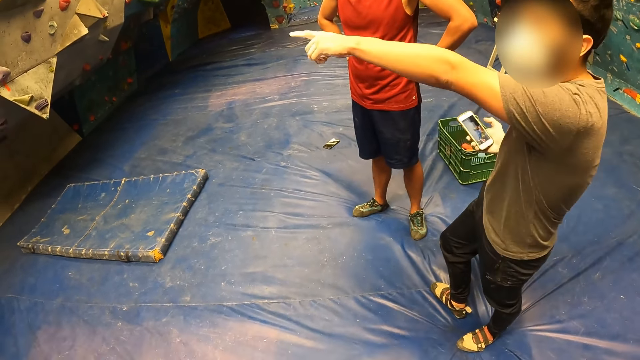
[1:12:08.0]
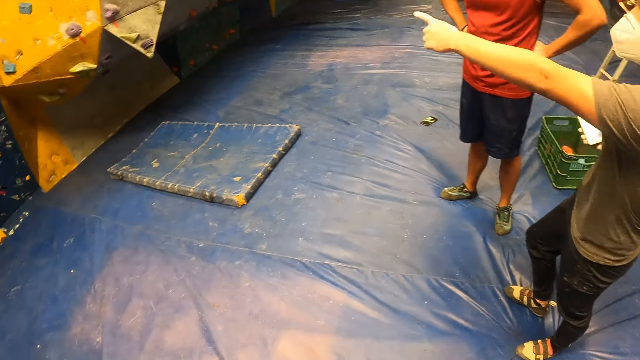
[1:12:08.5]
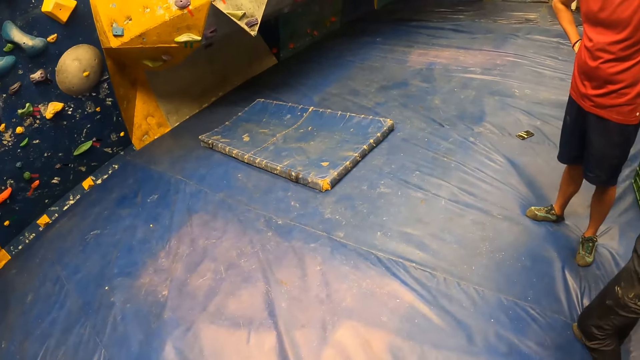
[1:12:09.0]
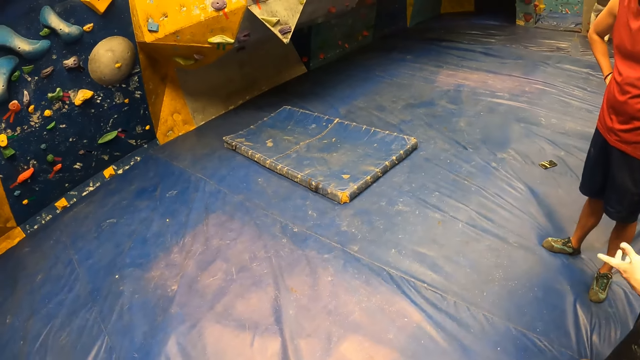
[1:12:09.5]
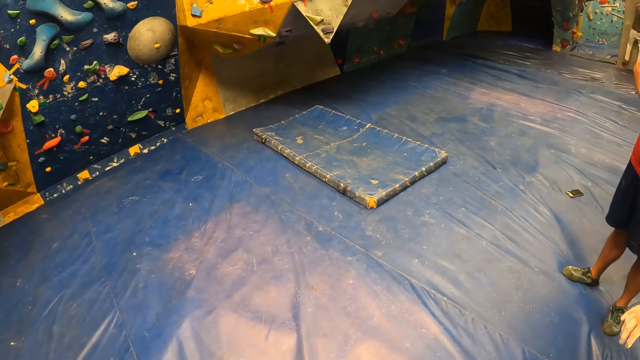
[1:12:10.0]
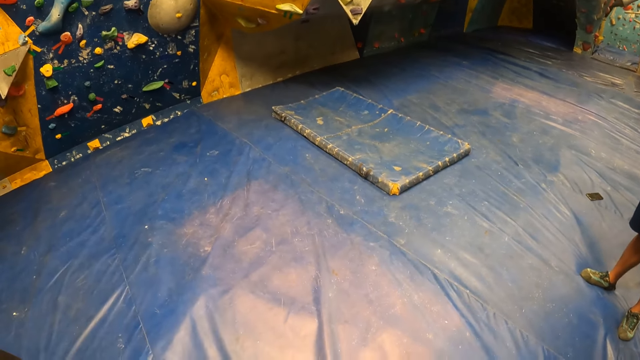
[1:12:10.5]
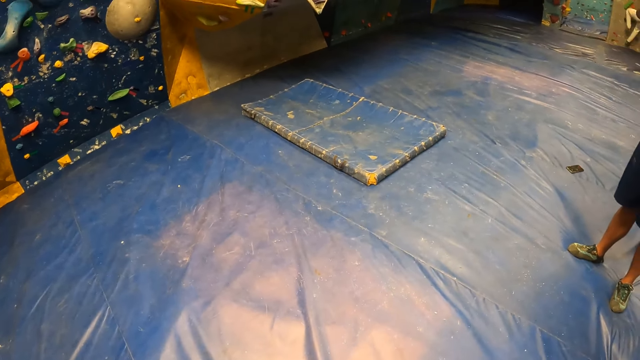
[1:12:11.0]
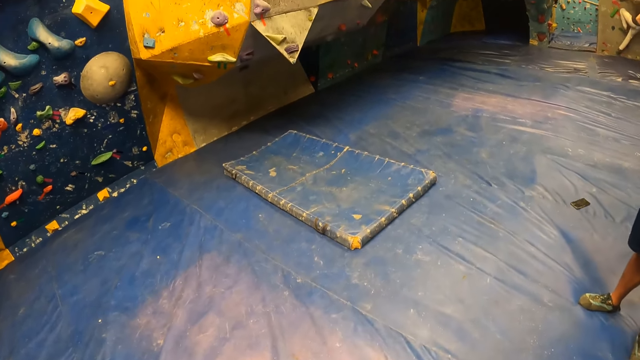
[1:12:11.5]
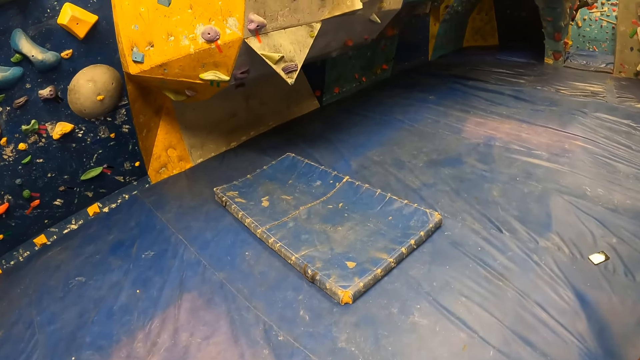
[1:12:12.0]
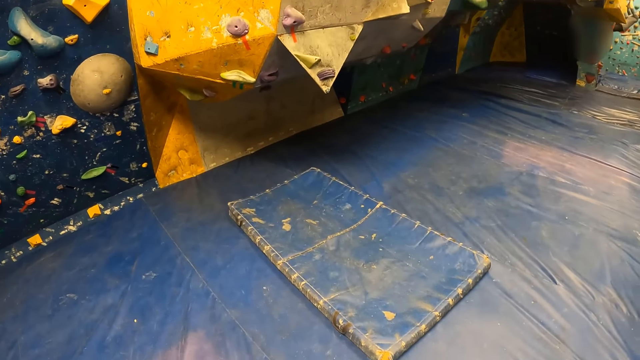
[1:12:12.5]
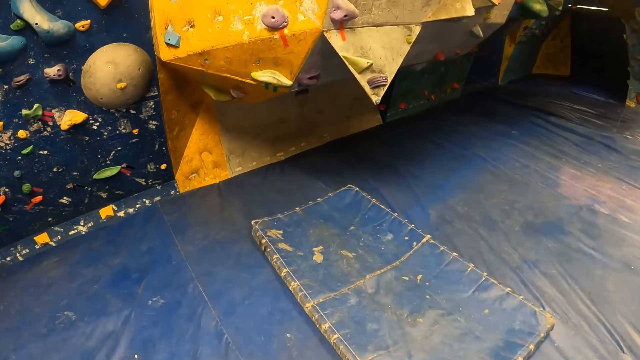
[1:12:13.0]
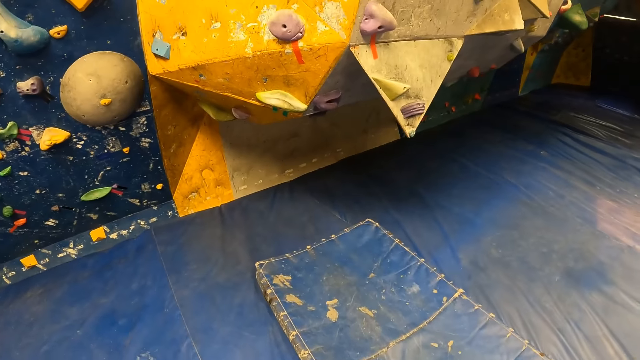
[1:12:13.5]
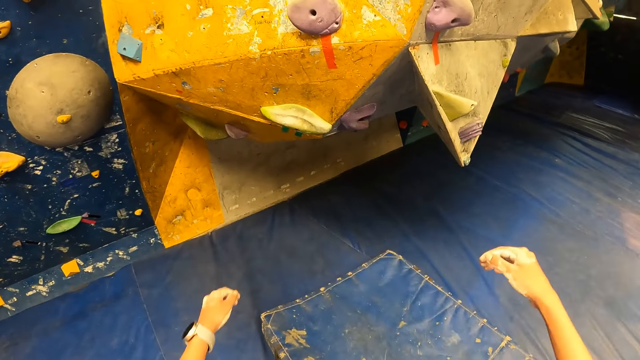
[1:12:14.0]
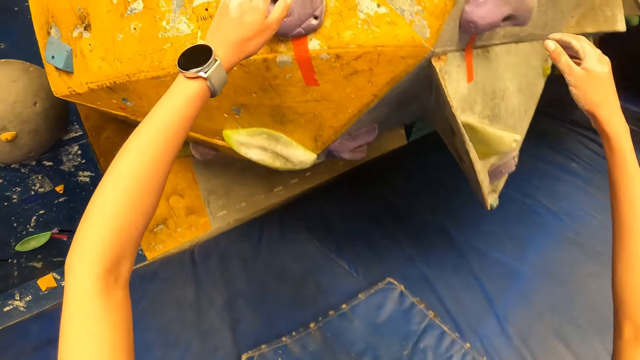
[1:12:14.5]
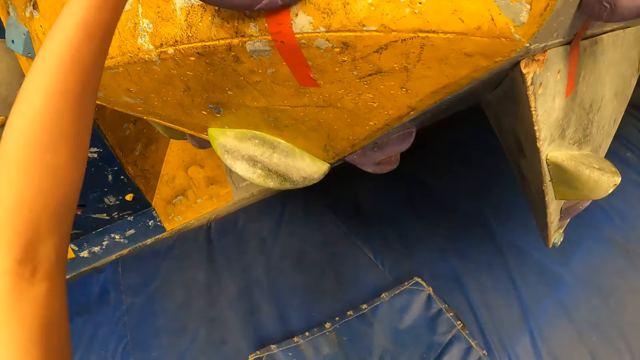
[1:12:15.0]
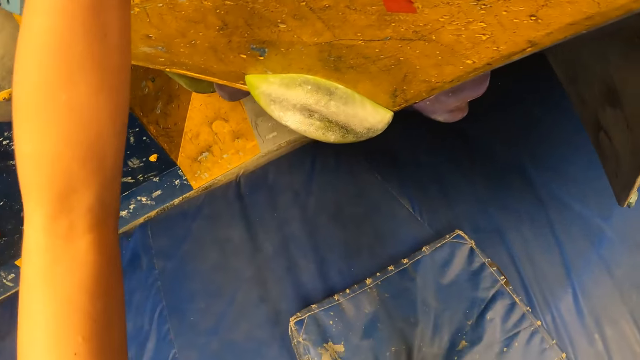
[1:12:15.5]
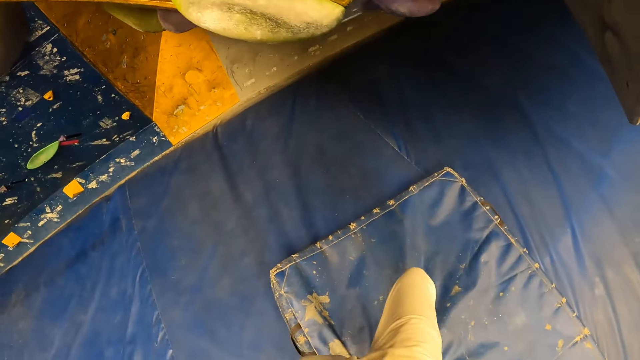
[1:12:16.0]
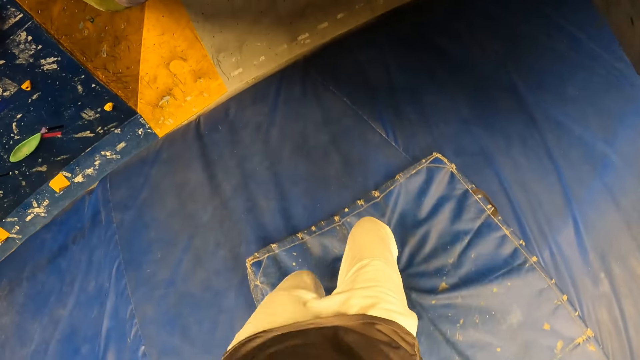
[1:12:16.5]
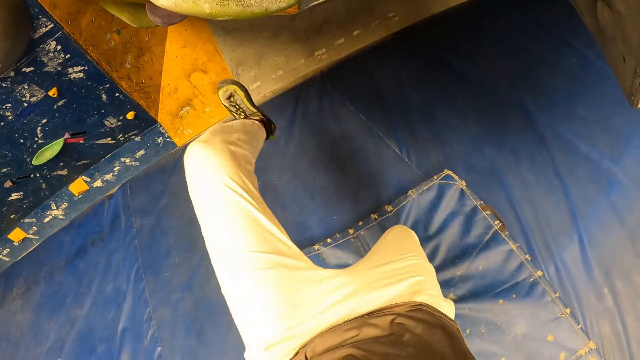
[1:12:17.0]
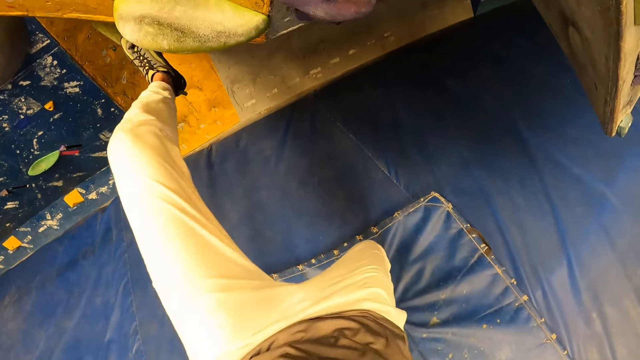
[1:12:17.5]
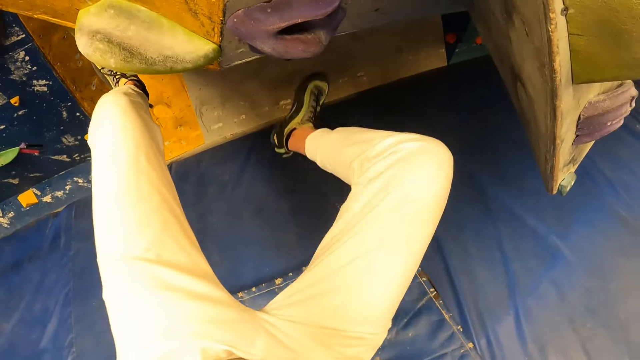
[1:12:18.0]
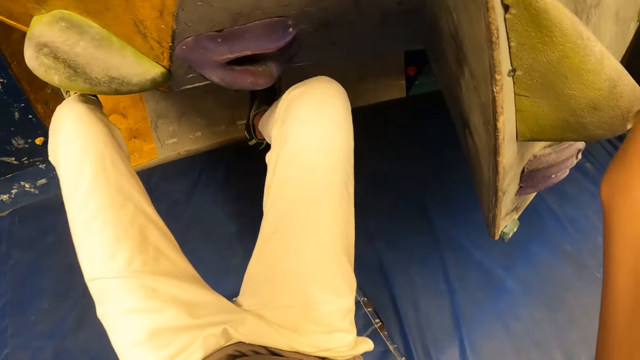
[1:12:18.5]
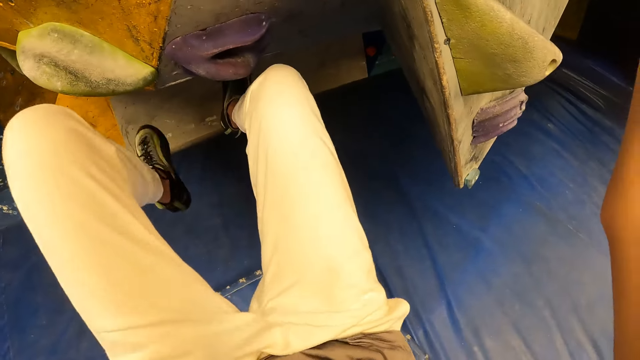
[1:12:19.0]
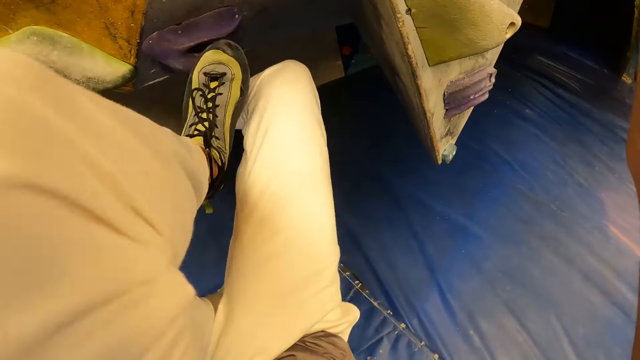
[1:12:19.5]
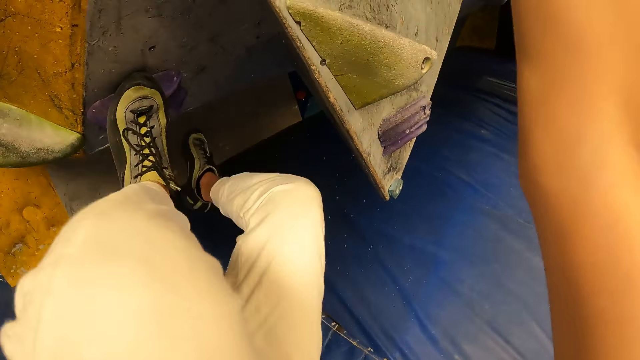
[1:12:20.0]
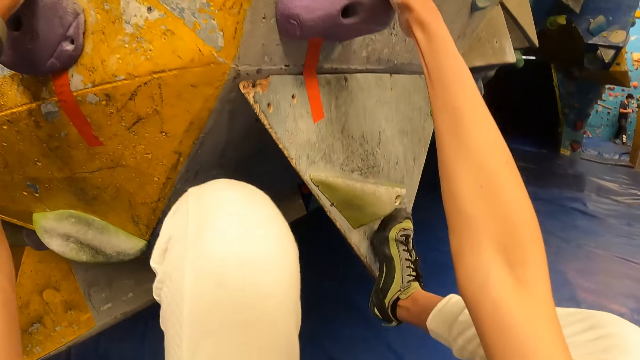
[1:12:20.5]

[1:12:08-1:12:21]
A man points at the wall. The camera wearer looks around and moves around. They climb a bouldering wall with their hands and feet. They climb the climbing wall with their hands.

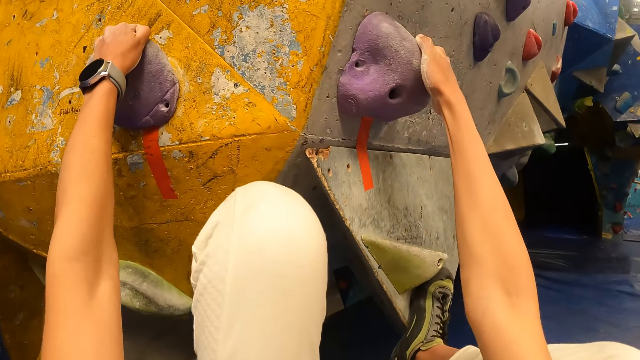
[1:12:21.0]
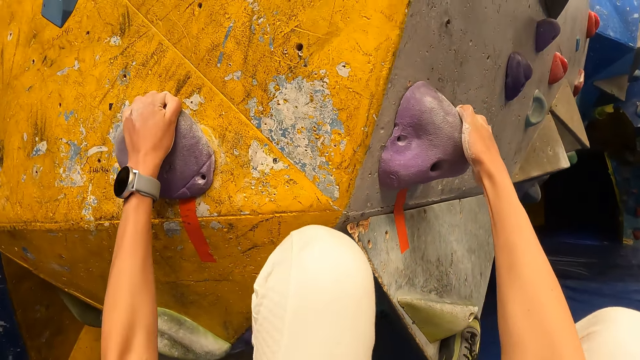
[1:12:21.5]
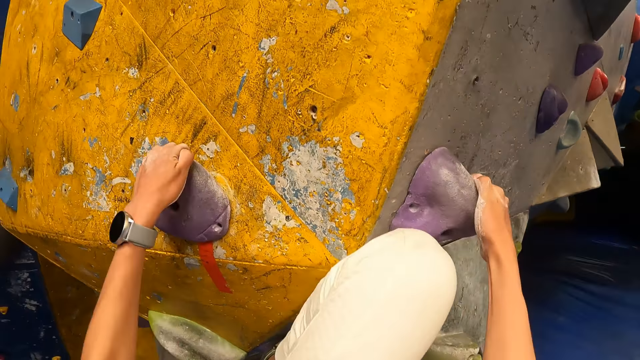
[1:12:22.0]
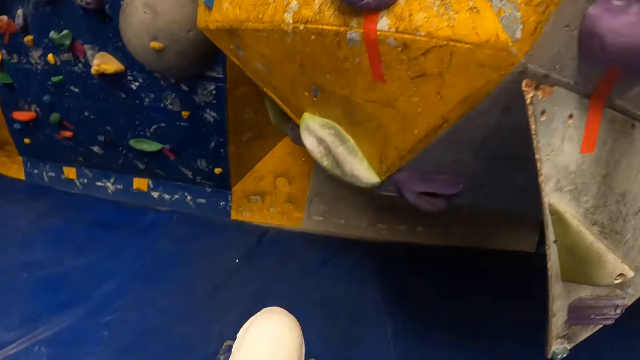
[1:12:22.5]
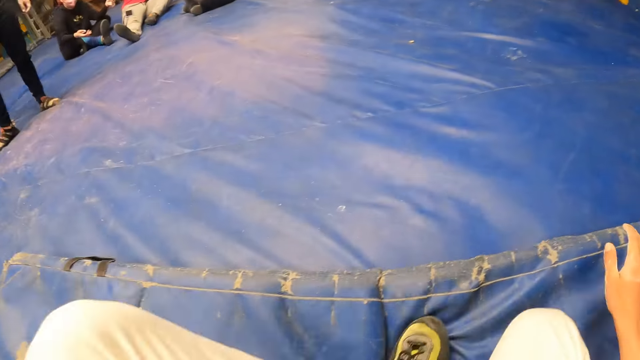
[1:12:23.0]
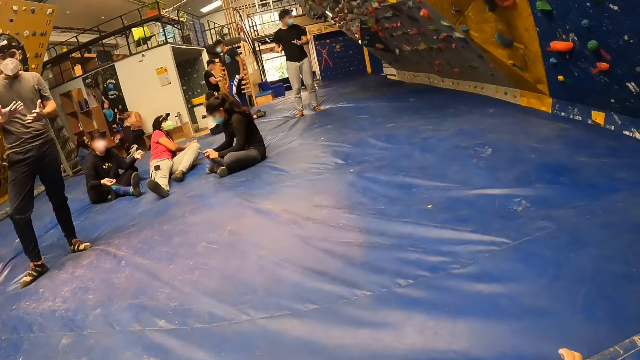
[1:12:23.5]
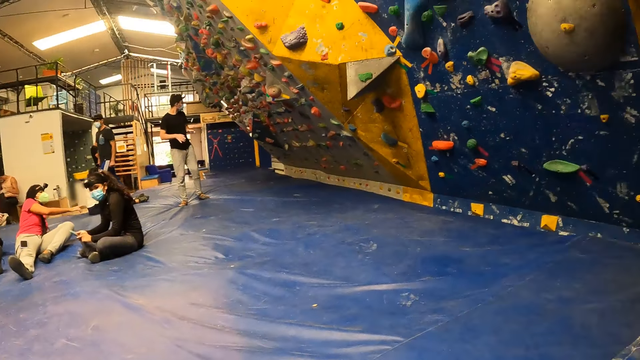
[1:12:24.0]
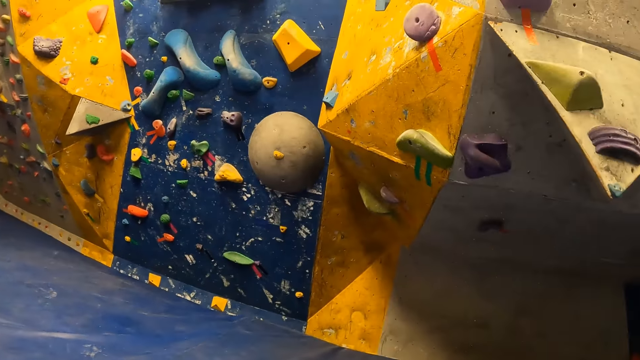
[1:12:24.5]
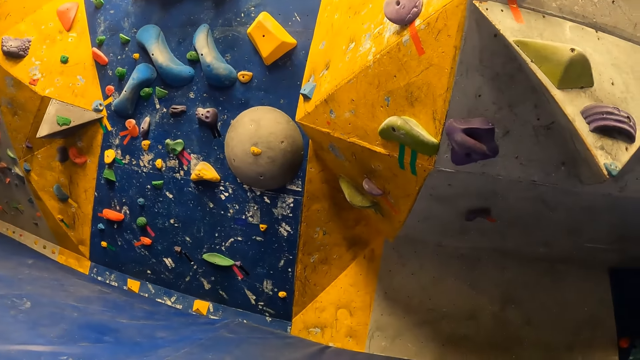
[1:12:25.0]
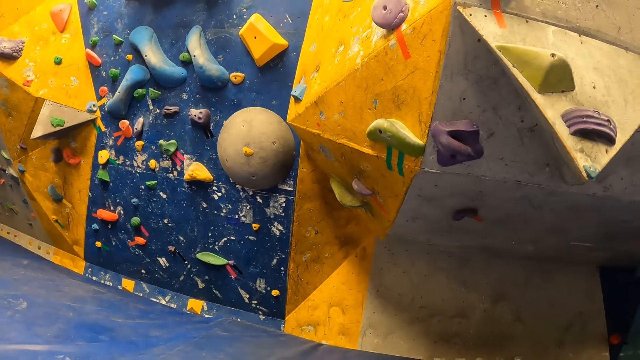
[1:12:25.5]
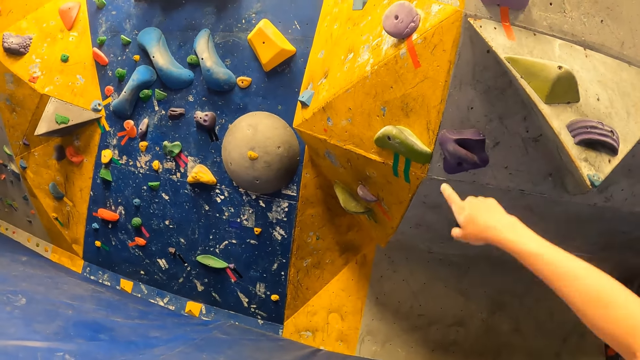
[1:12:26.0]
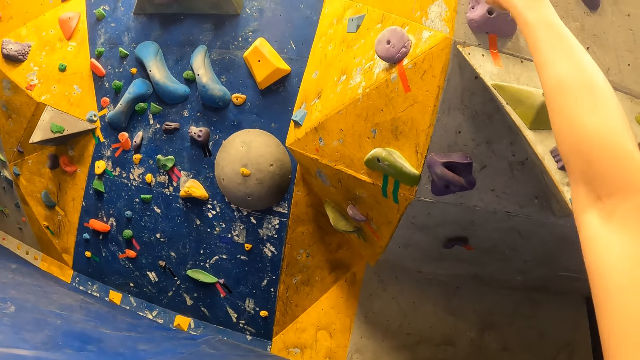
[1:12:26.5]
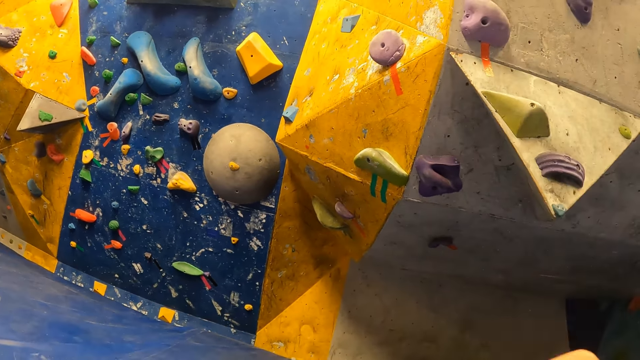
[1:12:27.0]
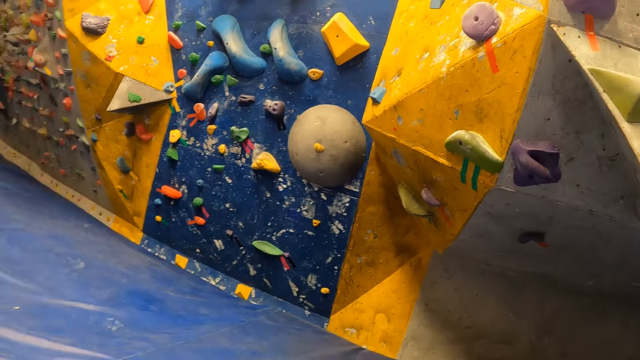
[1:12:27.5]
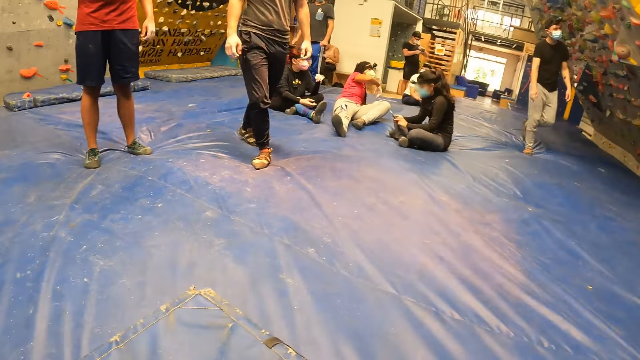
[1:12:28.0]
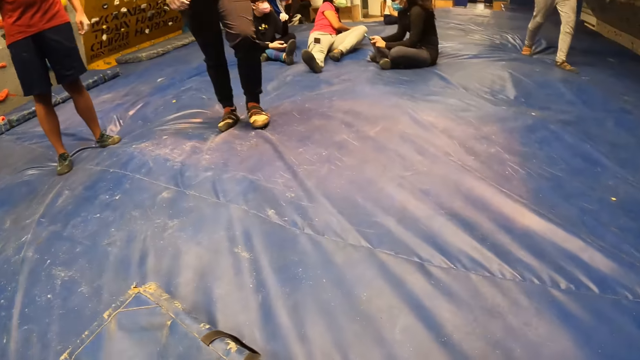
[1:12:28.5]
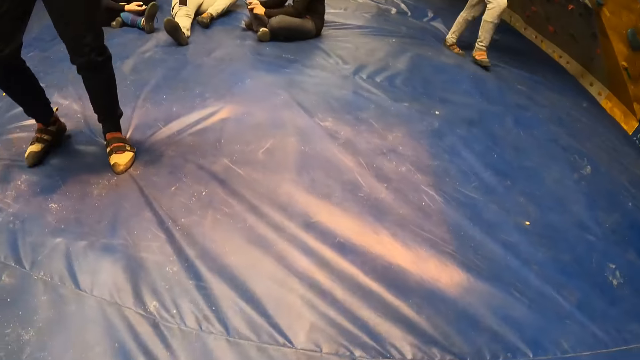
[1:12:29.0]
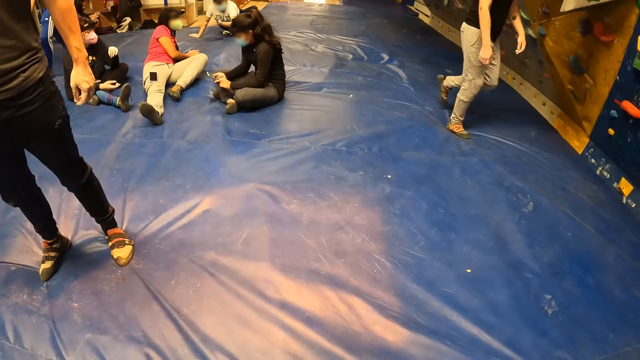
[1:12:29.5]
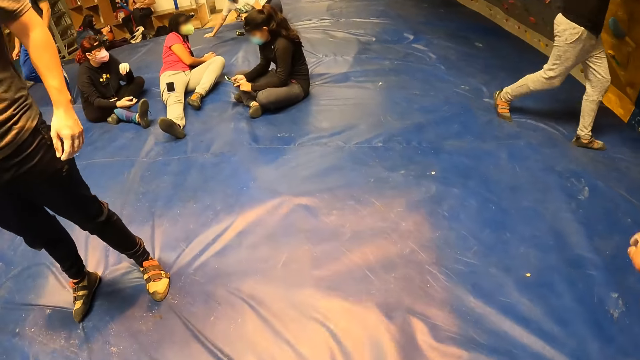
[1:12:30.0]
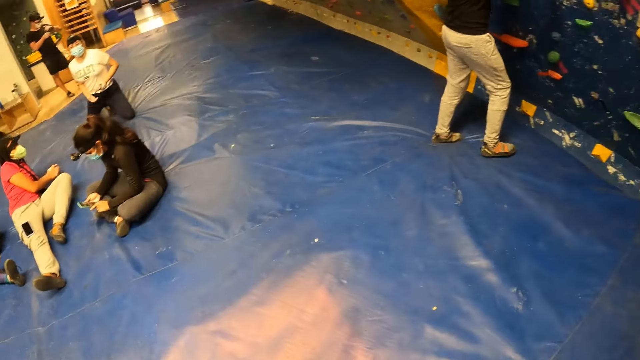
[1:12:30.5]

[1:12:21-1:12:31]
The camera wearer jumps to the blue mat. She falls off the climbing wall. She points her right hand to the climbing wall.
